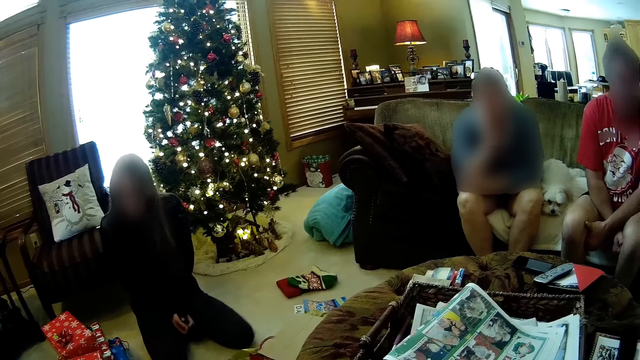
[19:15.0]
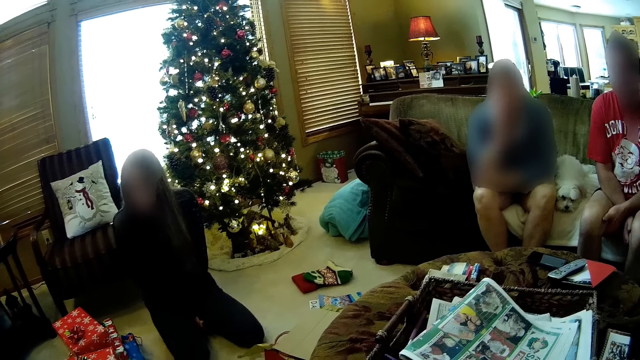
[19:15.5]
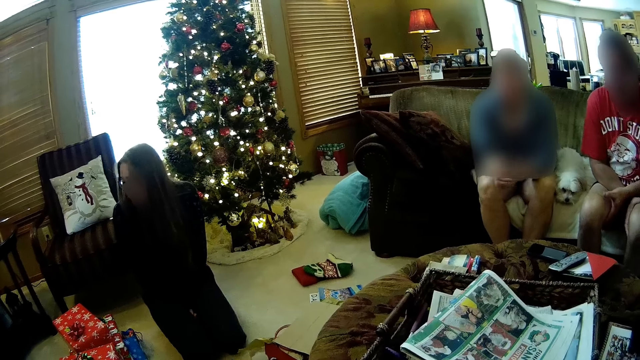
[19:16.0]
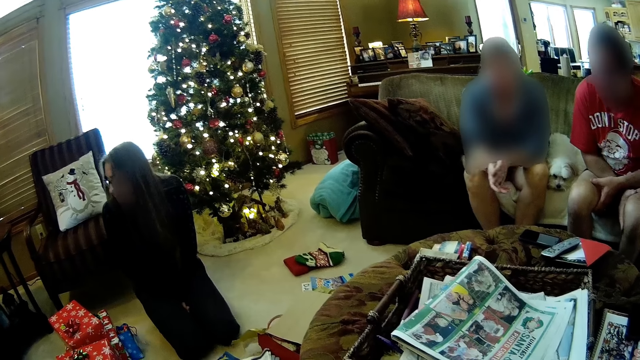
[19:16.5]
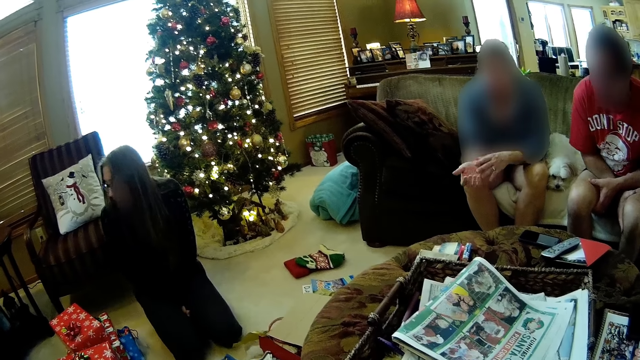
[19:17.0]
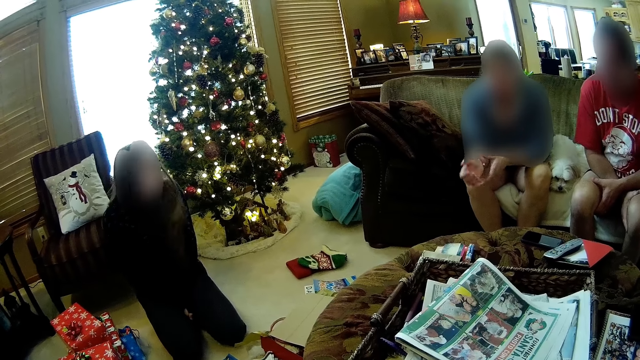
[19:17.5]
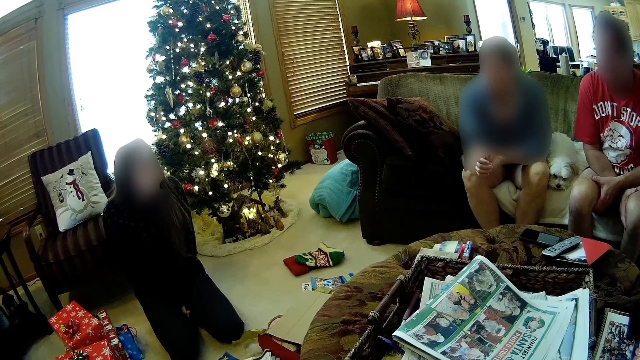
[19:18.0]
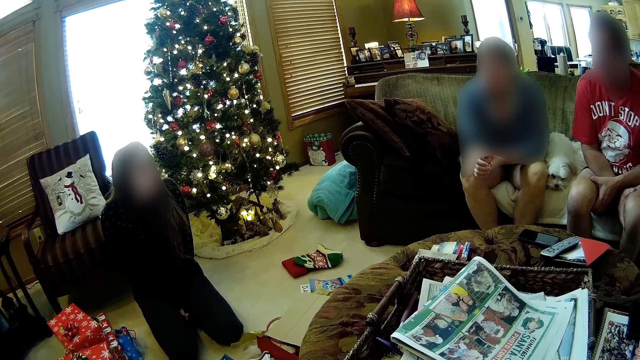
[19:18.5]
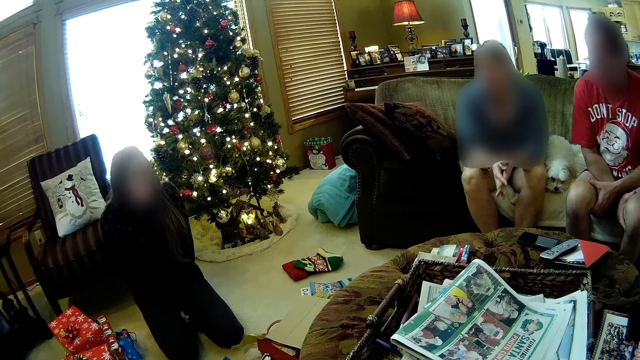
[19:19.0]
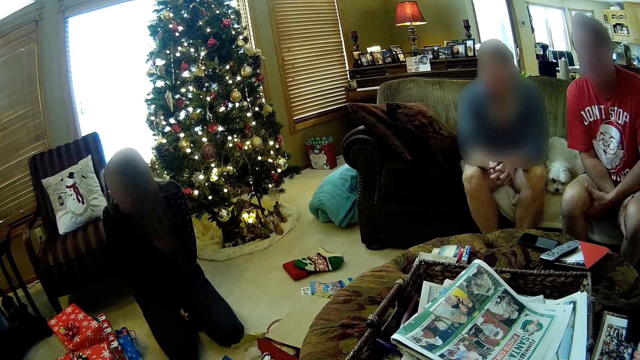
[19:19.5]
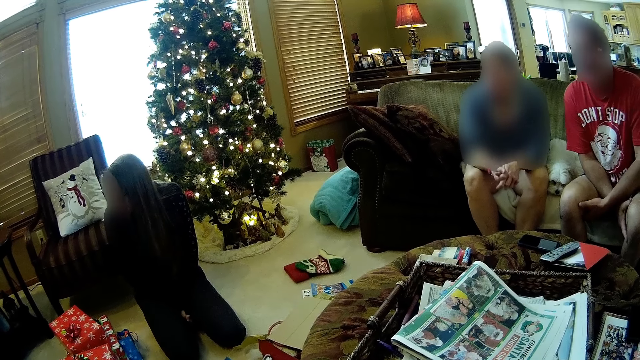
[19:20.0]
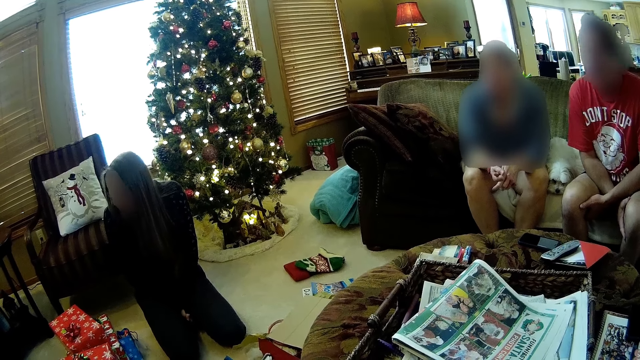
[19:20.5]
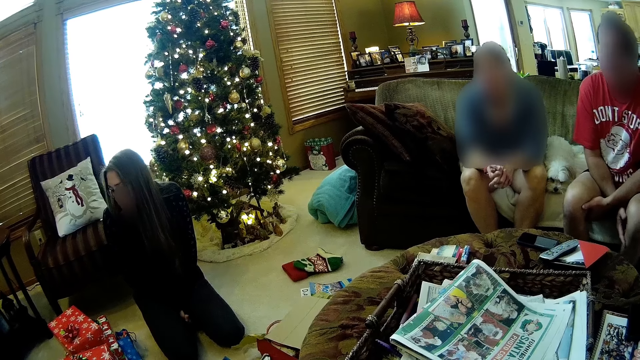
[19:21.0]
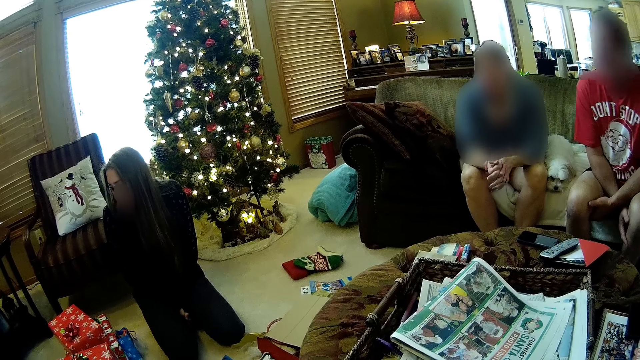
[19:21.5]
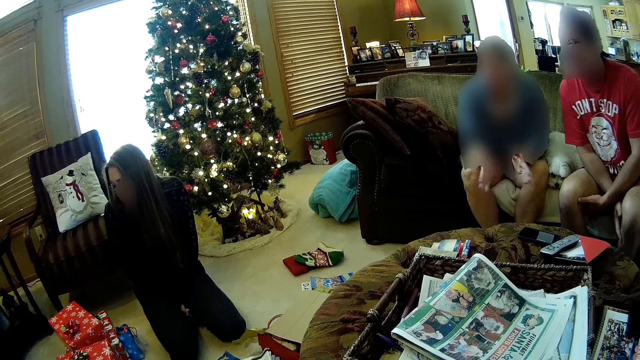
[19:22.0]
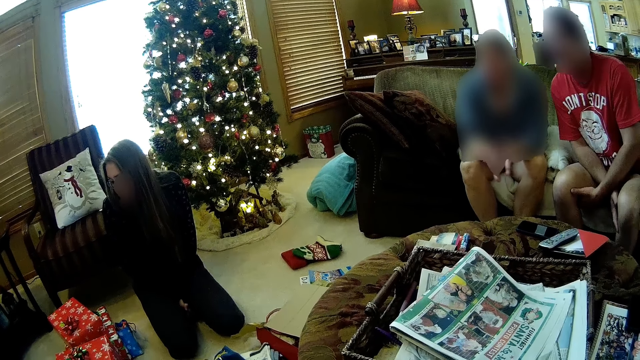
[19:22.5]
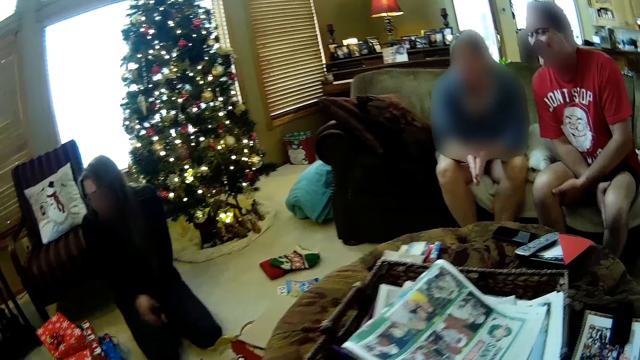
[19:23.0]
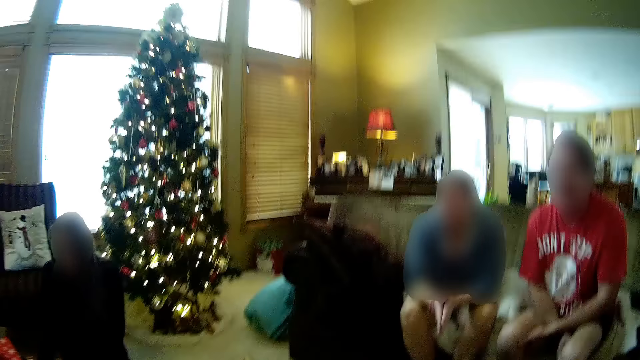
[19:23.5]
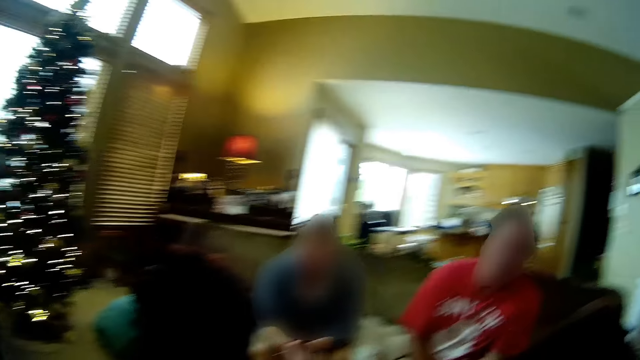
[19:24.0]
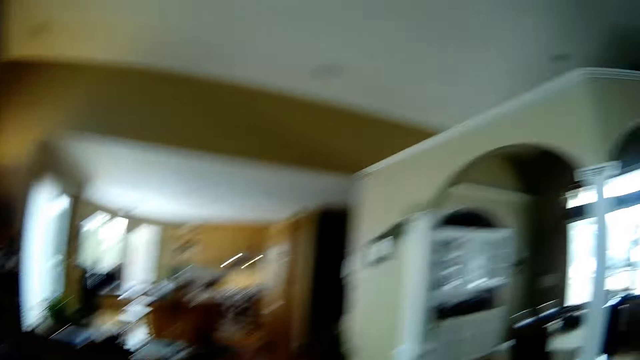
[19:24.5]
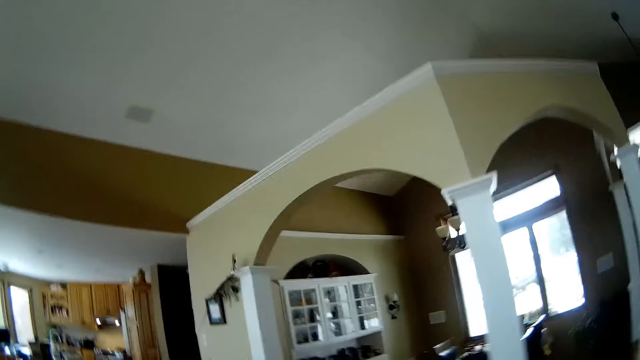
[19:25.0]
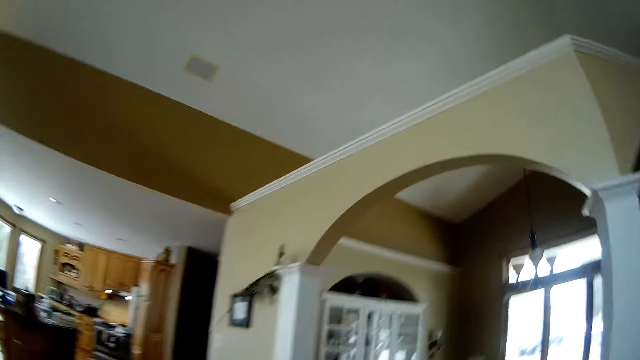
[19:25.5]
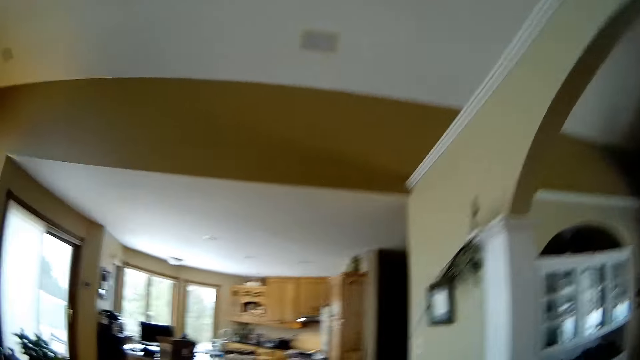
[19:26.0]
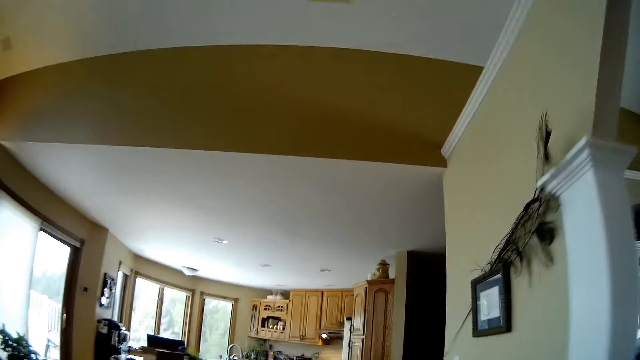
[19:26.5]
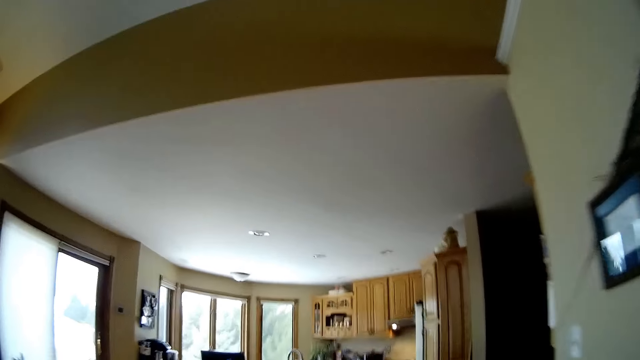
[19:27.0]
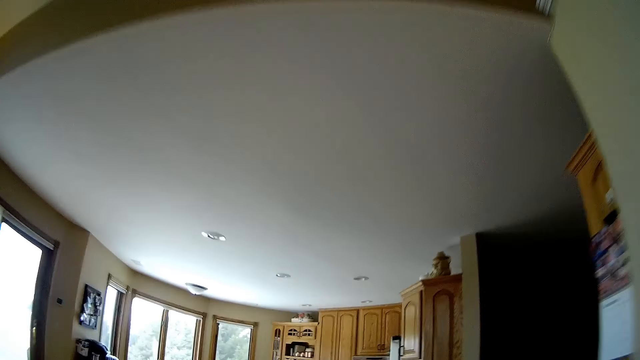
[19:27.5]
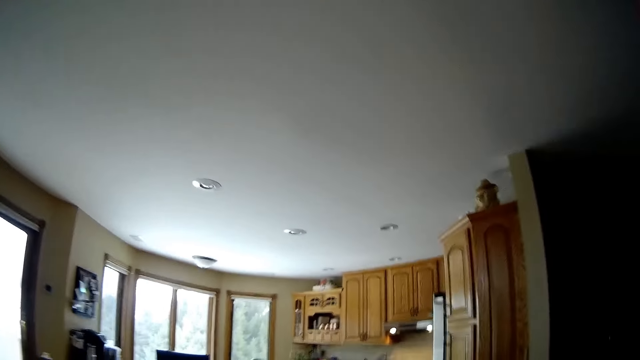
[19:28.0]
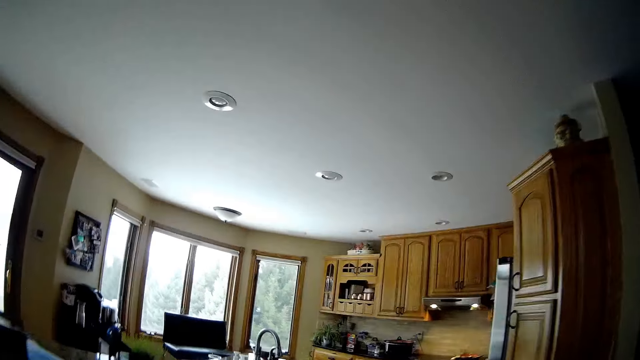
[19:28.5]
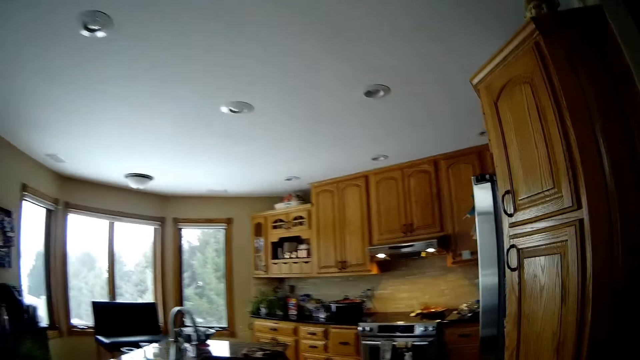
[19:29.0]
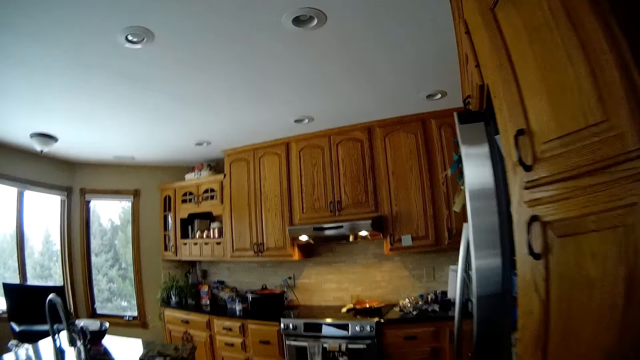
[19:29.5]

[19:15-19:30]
The camera wearer walks to the kitchen from the sitting room.

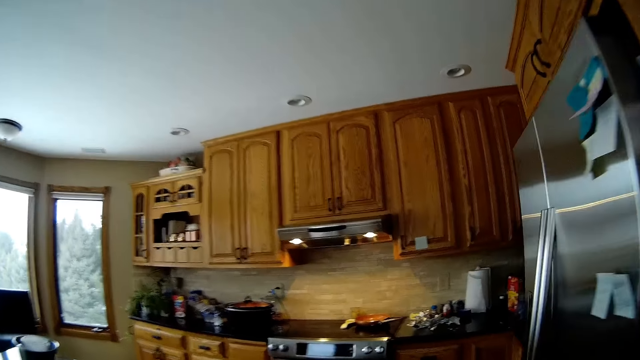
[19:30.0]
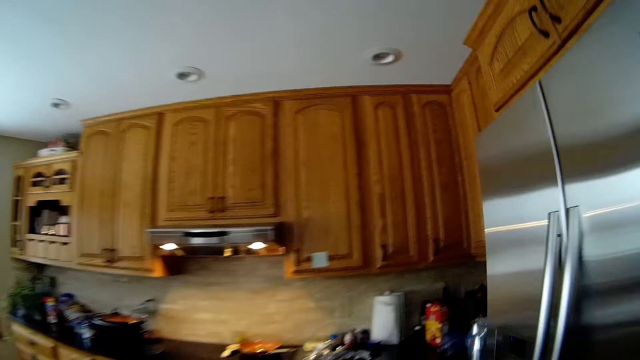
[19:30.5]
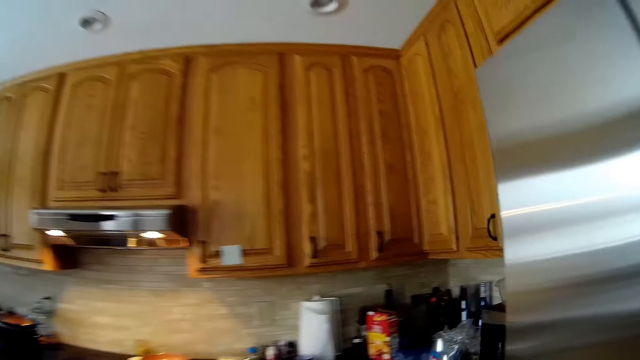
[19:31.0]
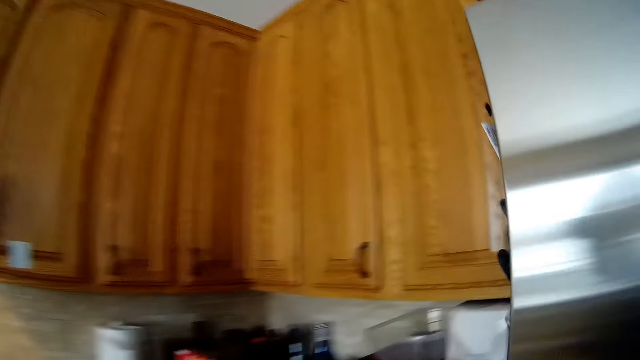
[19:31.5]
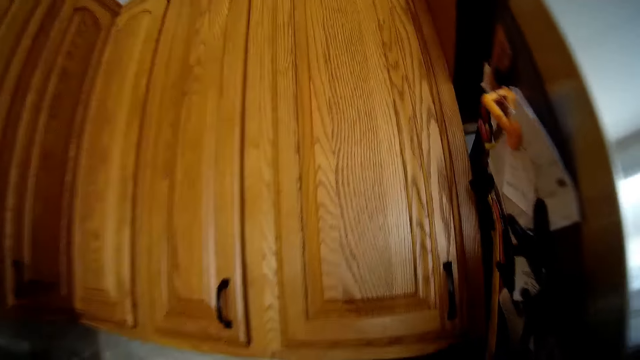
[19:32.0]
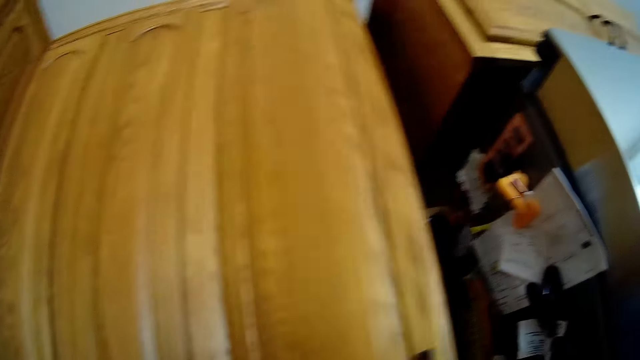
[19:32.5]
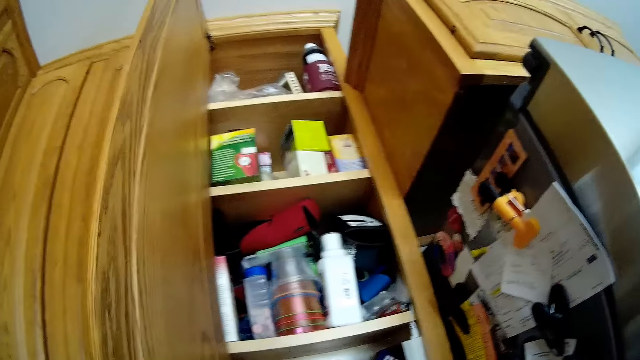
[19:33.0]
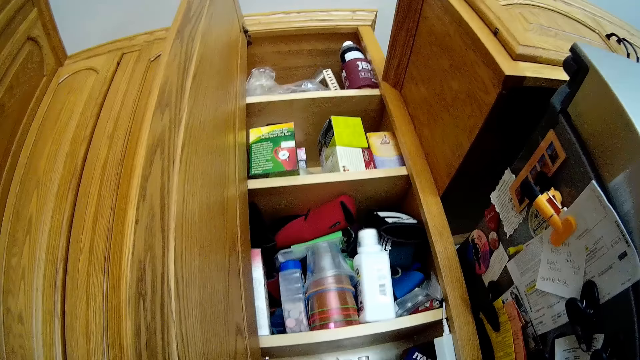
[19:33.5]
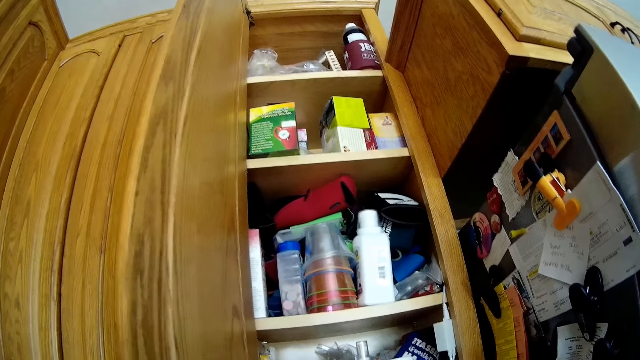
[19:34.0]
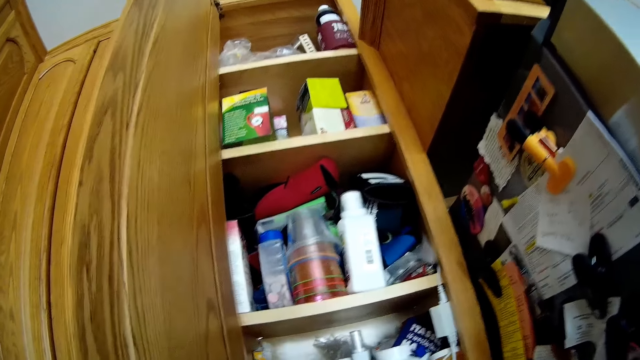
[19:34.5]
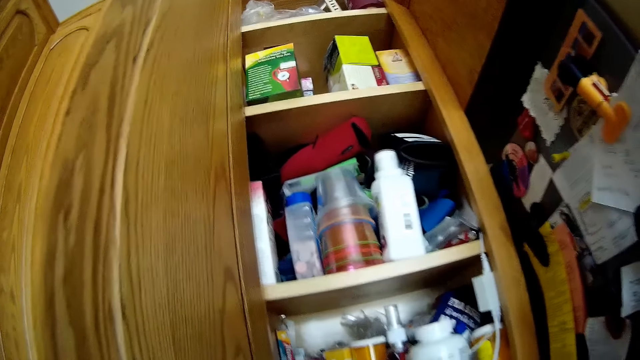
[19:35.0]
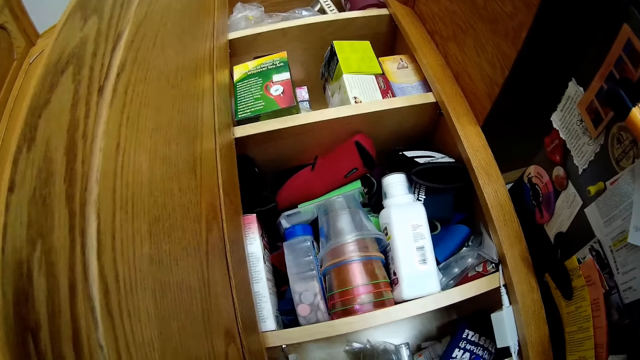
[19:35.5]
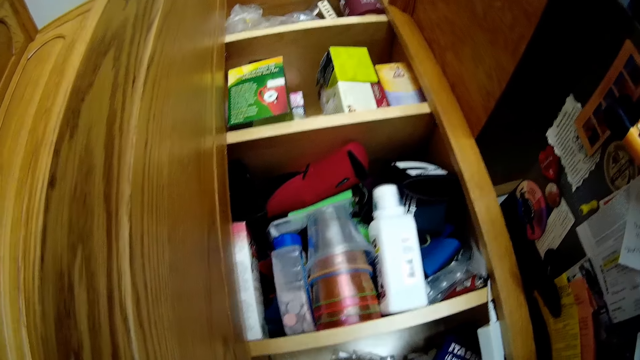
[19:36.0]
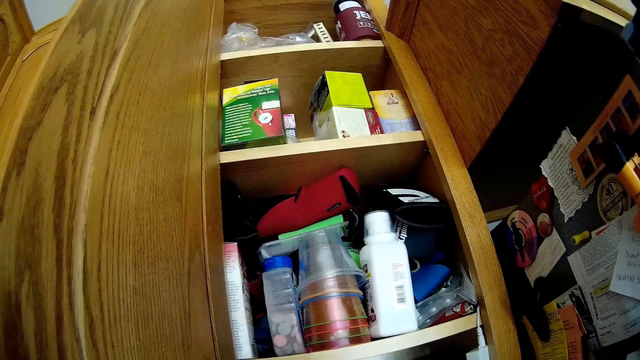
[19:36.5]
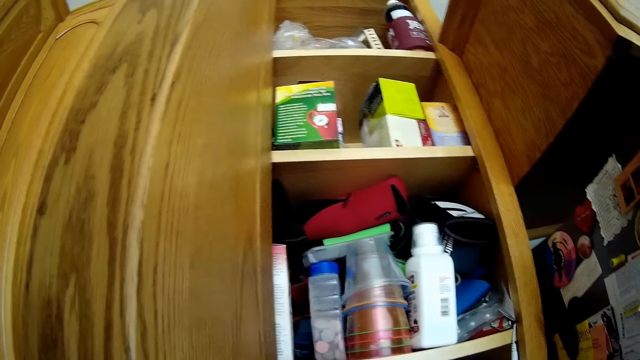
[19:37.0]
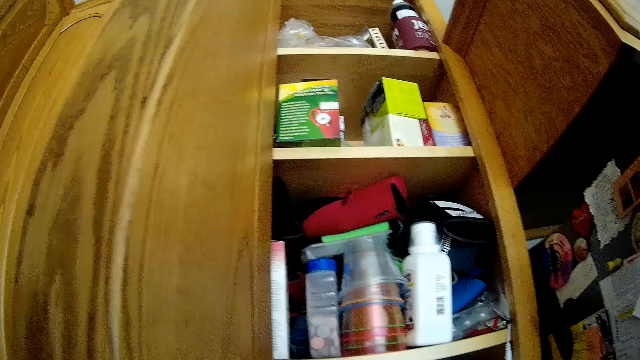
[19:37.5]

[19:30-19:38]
The camera wearer opens a cabinet with his right hand. He looks at items in the shelves.
